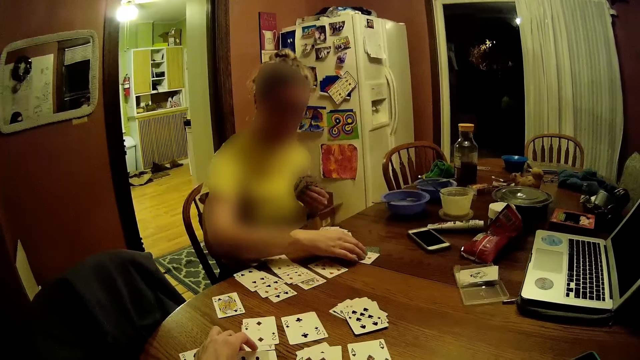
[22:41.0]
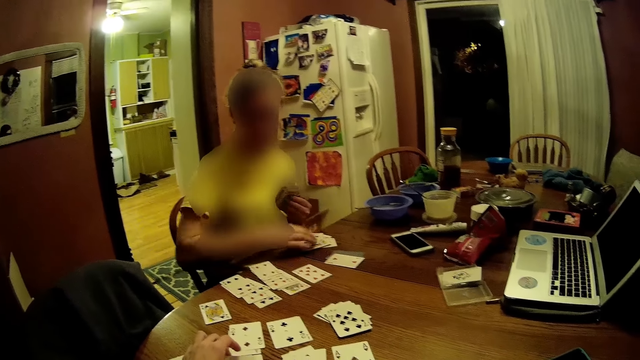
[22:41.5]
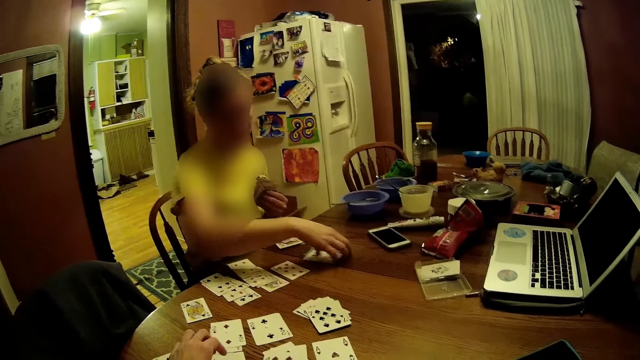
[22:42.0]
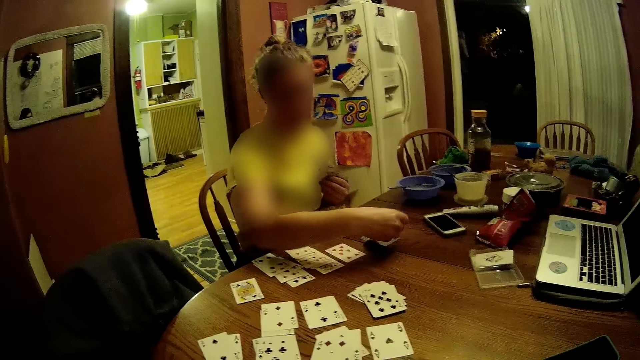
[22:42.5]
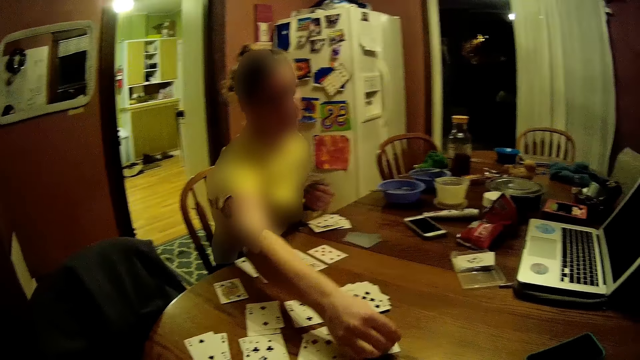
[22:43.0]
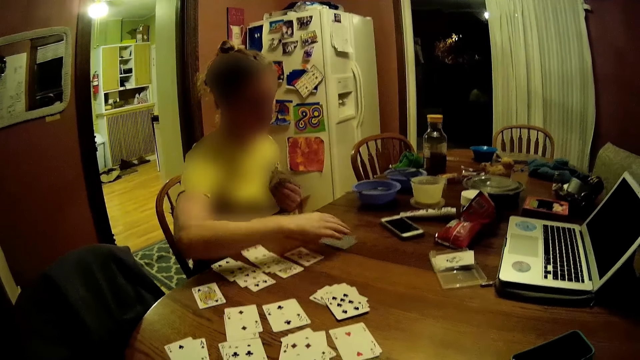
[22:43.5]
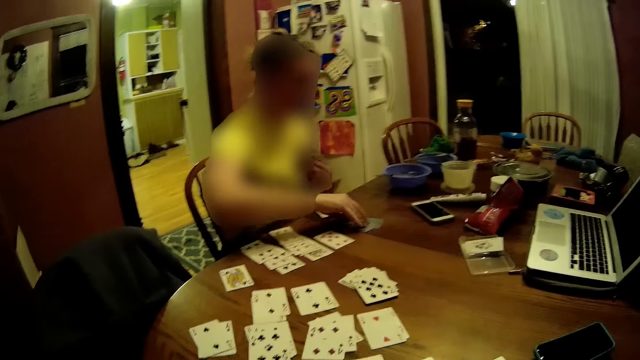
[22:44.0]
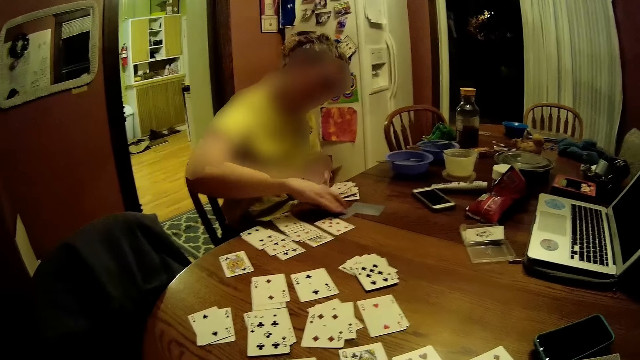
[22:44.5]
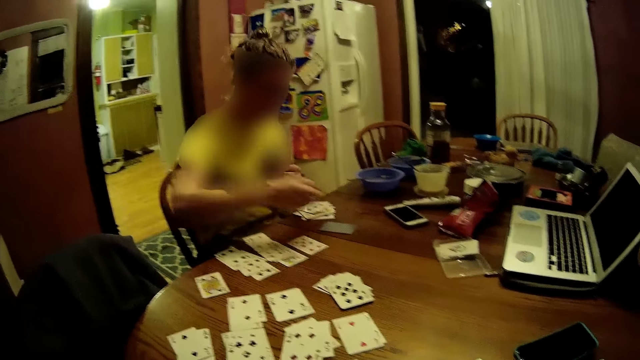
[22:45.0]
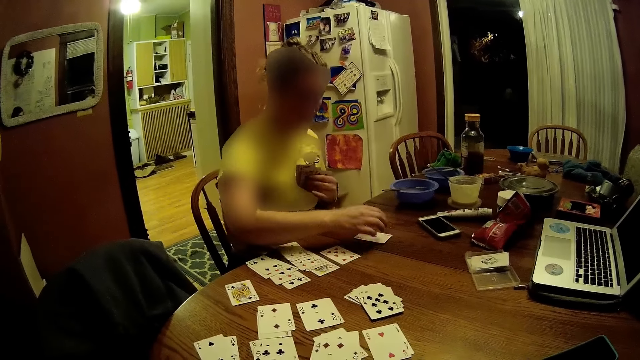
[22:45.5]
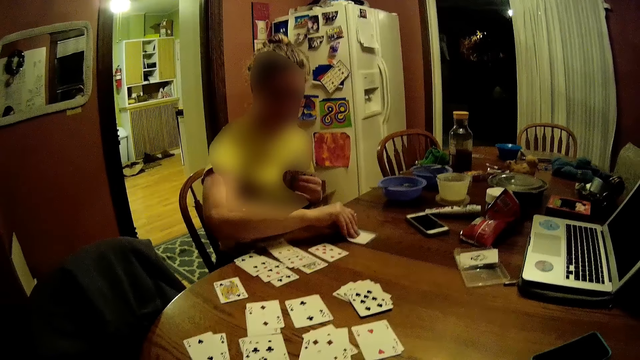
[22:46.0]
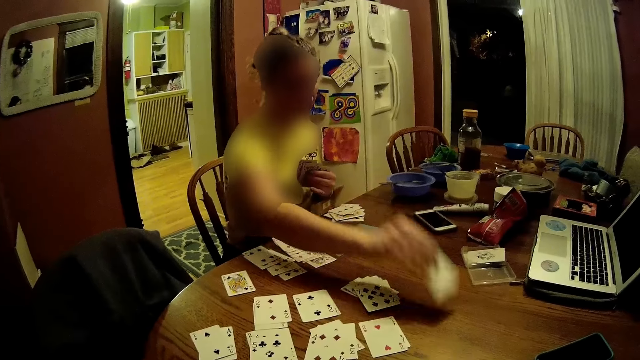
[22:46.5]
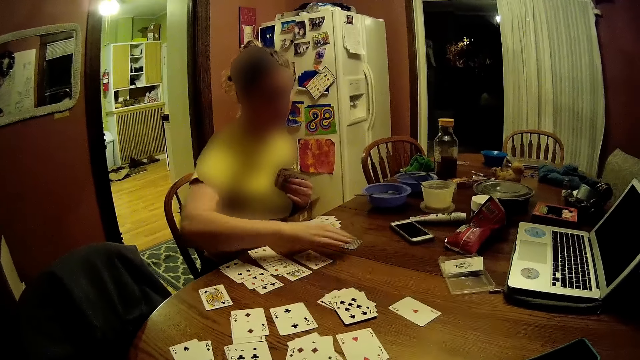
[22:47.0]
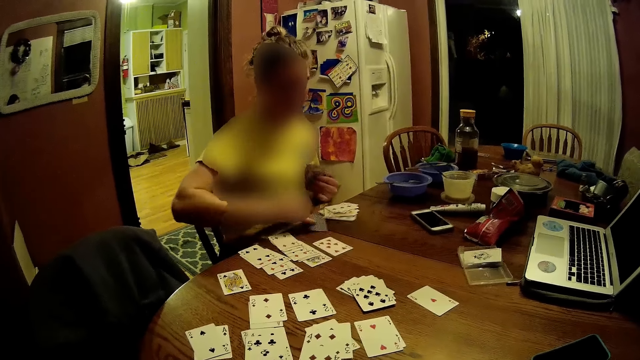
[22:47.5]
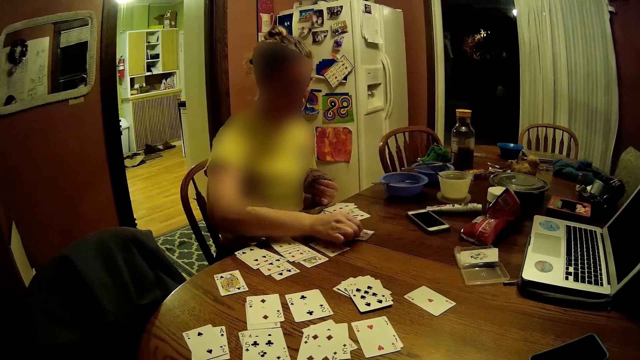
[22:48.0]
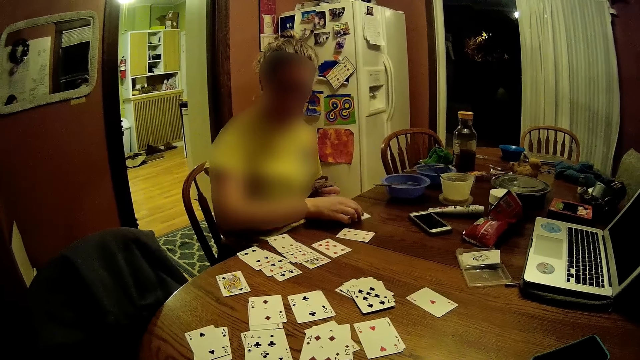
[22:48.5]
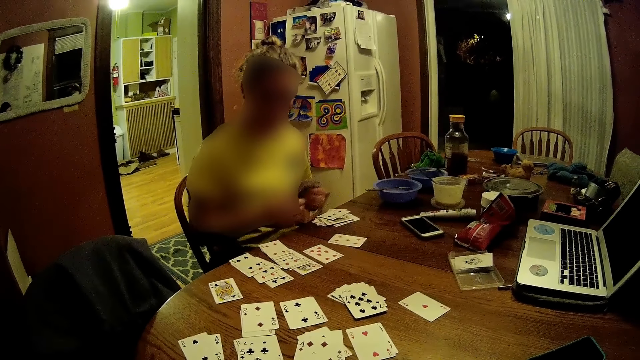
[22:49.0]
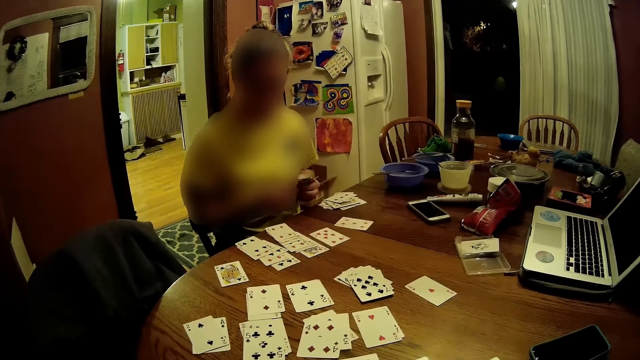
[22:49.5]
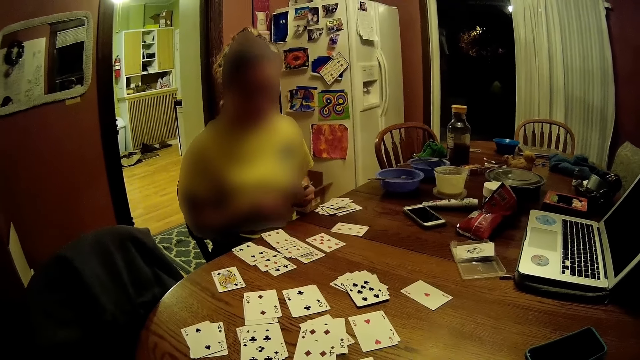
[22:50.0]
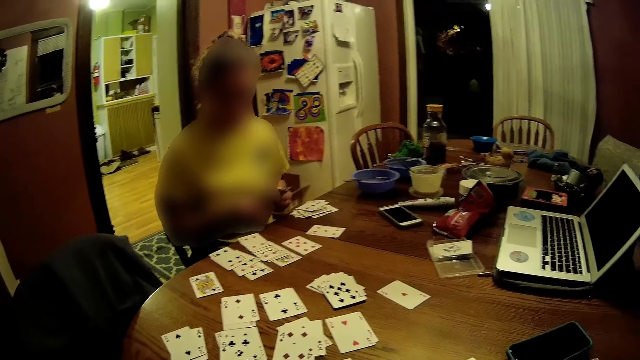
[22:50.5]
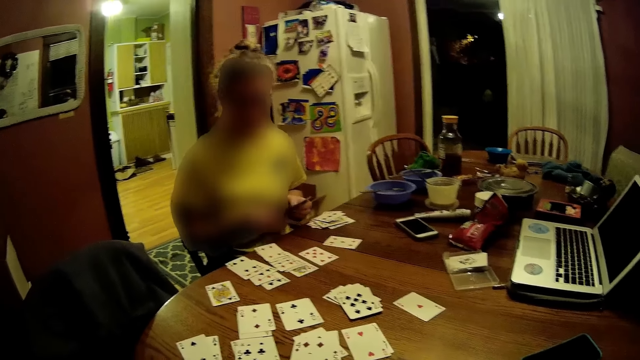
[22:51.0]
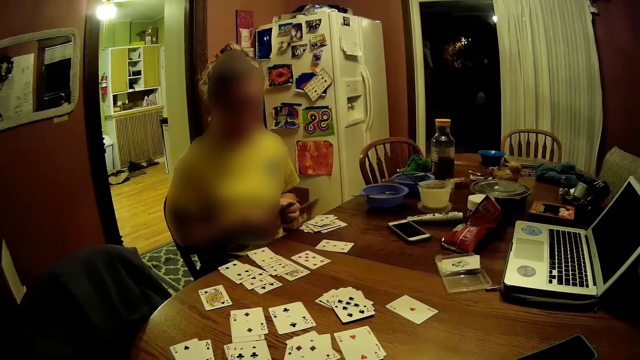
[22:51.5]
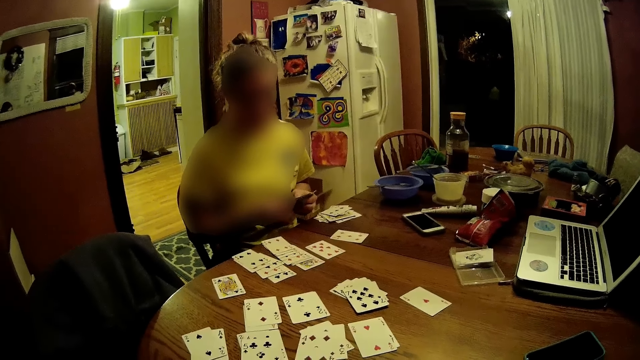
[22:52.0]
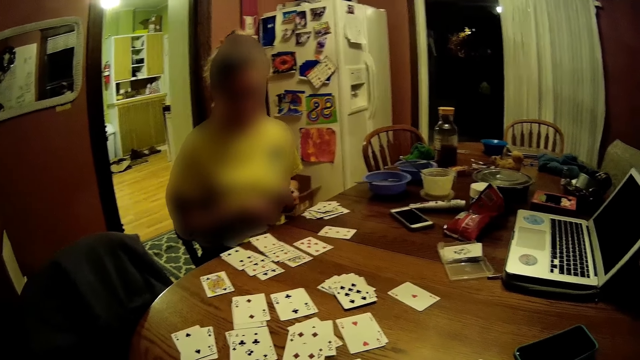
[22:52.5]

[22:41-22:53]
The camera wearer holds the cards. A woman takes the card on the deck of cards on the table with her right hand. The woman drops the card in her right hand face up on a card on the table. The camera wearer moves their hand back. The woman flips a card on the deck of cards on the table with her right hand. The woman touches her legs with the cards in her left hand. Another woman moves the card on the table with her right hand. The other woman touches a card on the table with her right hand. The other woman fiddles with some cards in her hands.

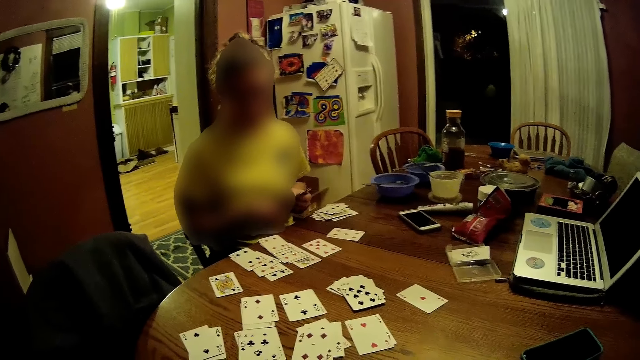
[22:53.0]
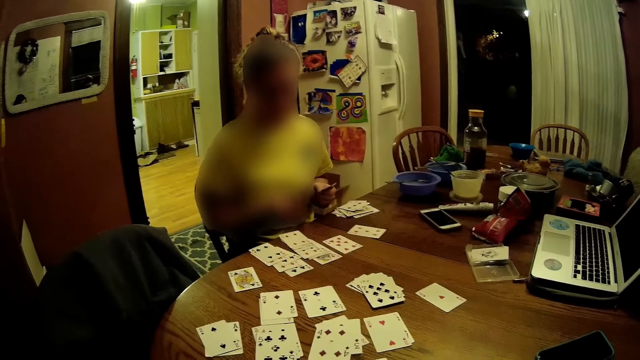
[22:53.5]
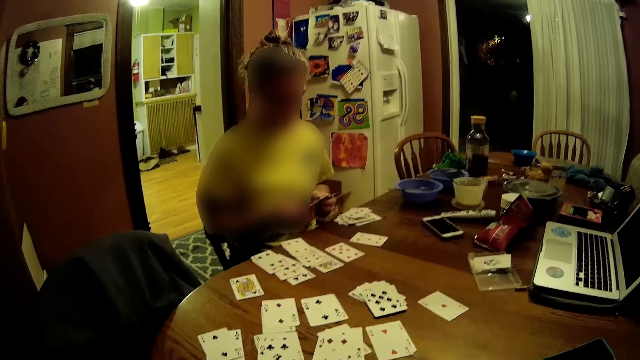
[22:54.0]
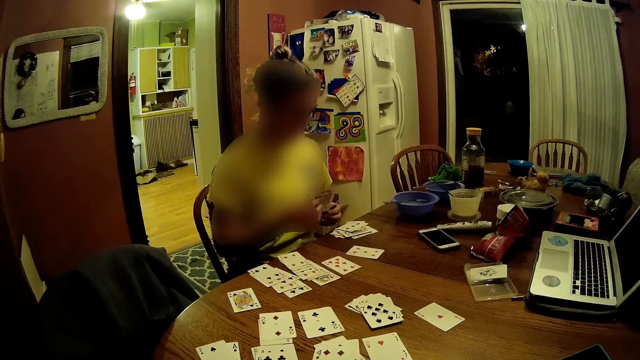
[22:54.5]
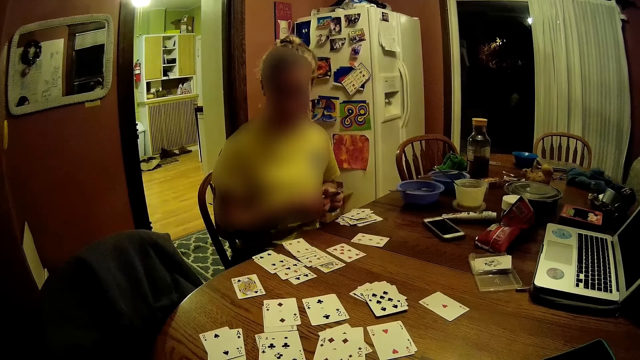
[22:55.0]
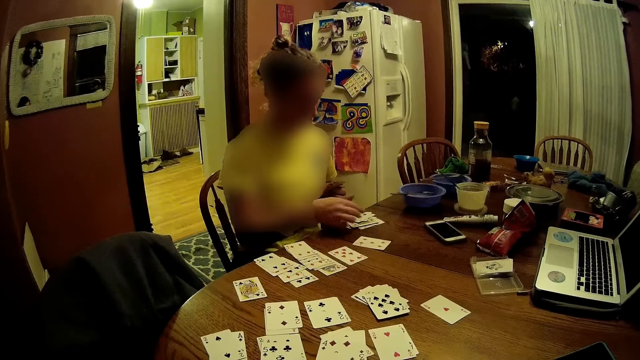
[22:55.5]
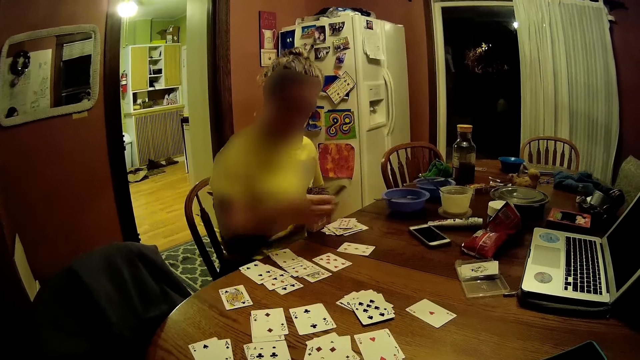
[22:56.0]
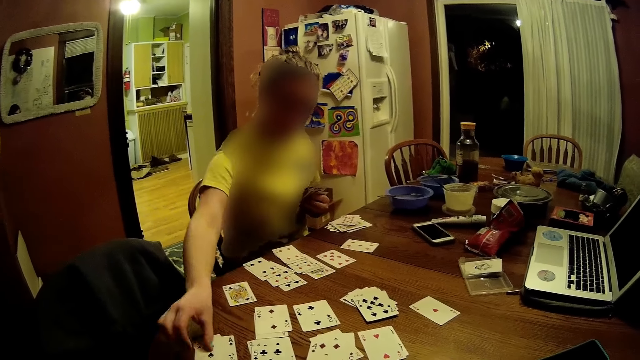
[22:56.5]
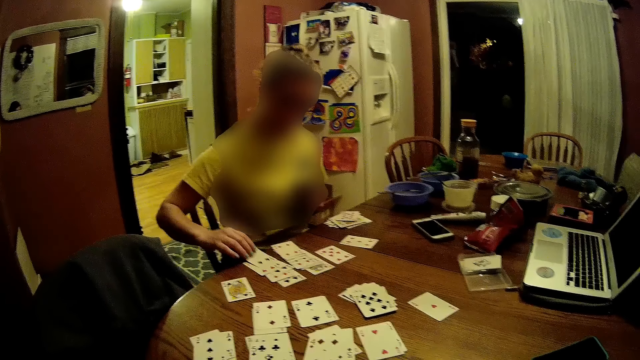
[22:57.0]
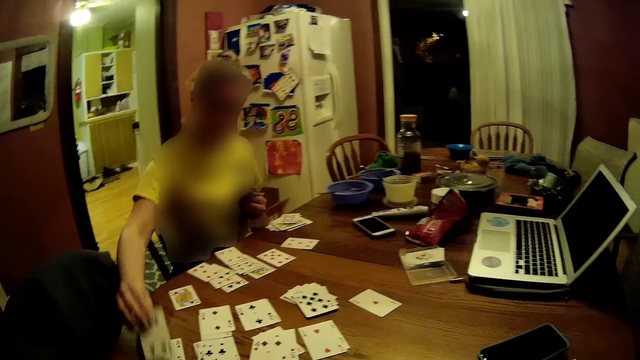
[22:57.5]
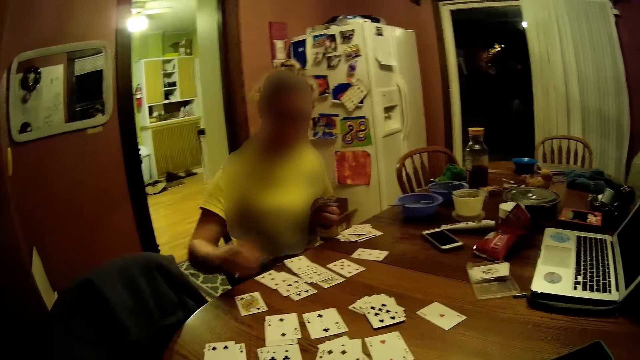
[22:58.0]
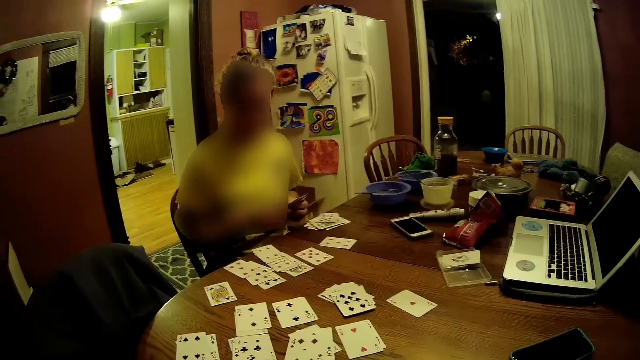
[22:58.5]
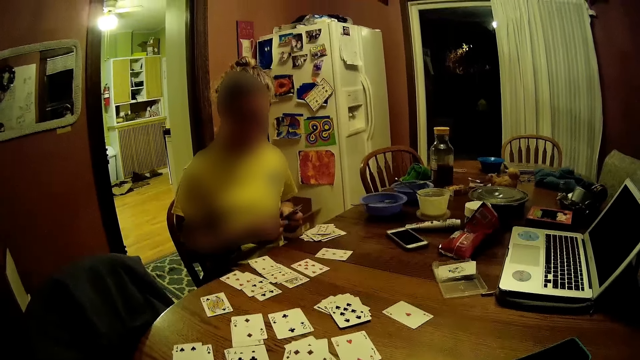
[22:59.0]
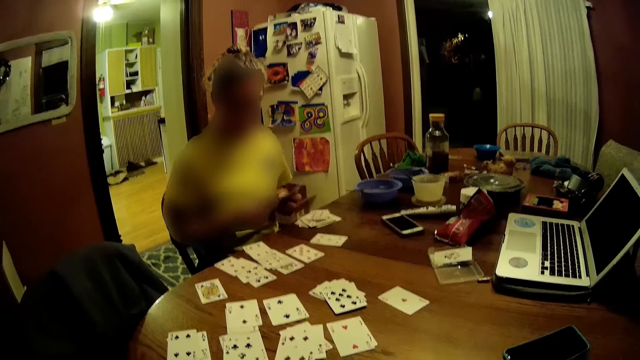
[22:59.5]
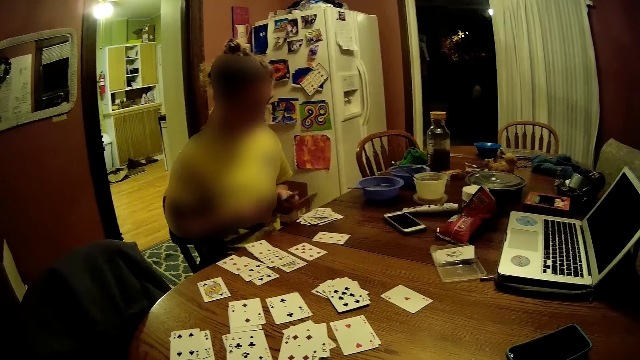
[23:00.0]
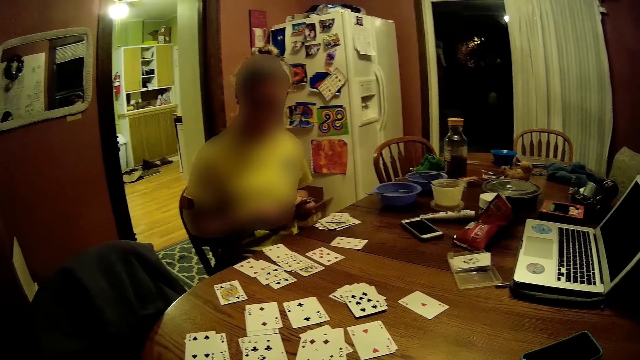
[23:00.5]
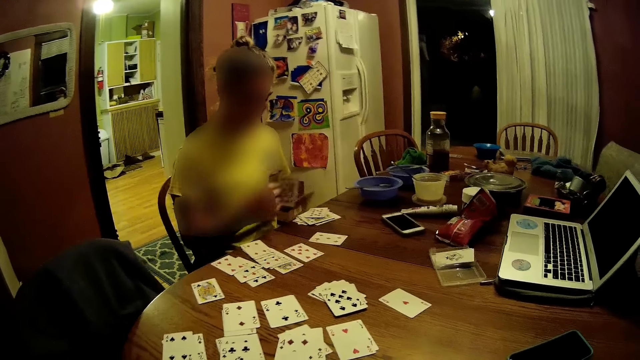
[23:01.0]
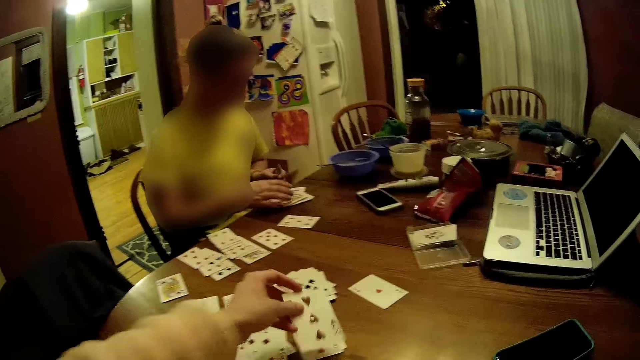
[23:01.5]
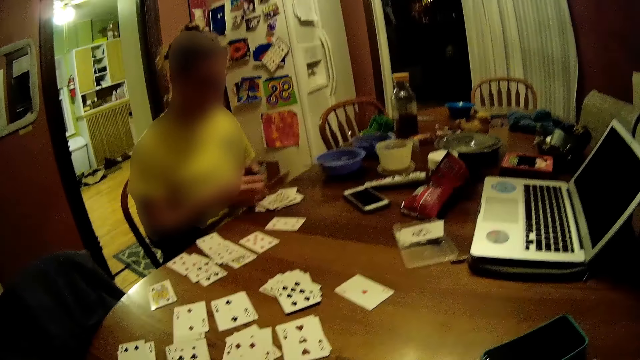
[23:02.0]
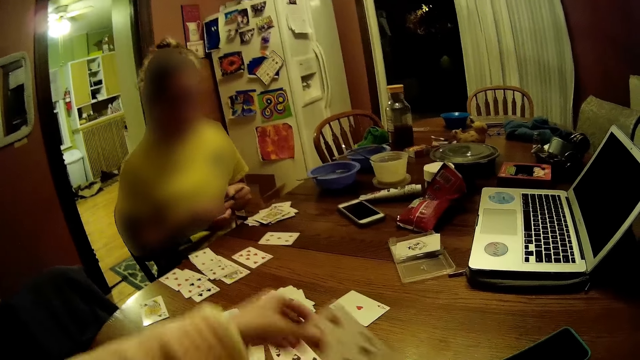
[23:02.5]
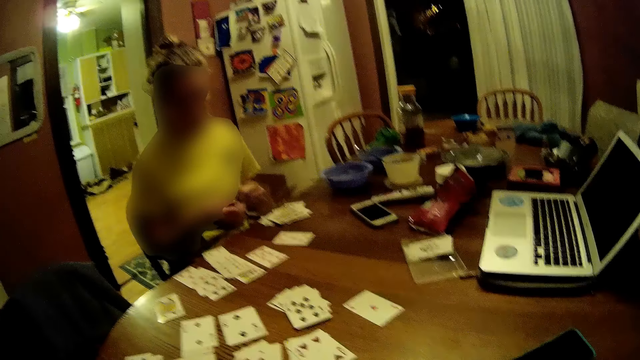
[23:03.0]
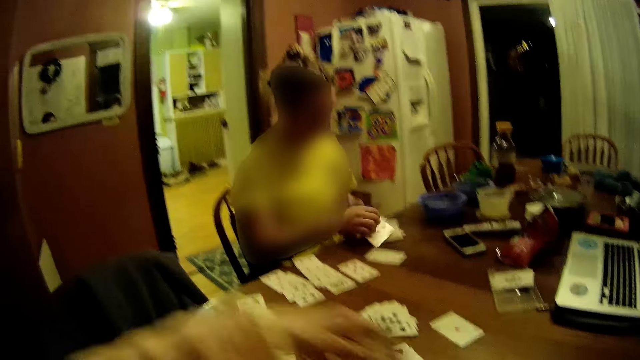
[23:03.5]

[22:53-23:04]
A woman moves a card on the table with her right hand. The woman moves a card on the table with her right hand again. The woman fiddles with some cards in her hands. The woman drops some cards on the table with her right hand. The camera wearer drops some cards on the table with her left hand. She drops some cards on the table with her left hand again. The woman drops some cards on the table with her right hand. The camera wearer drops some cards on the table with her left hand.
